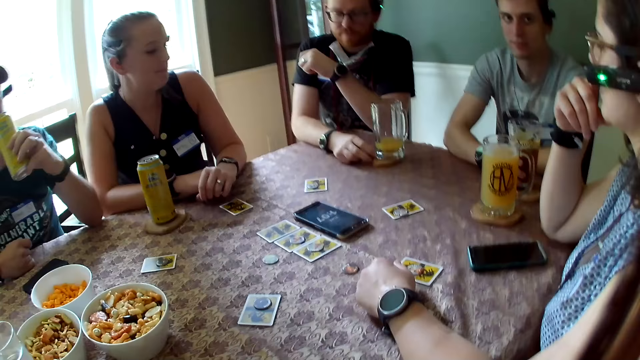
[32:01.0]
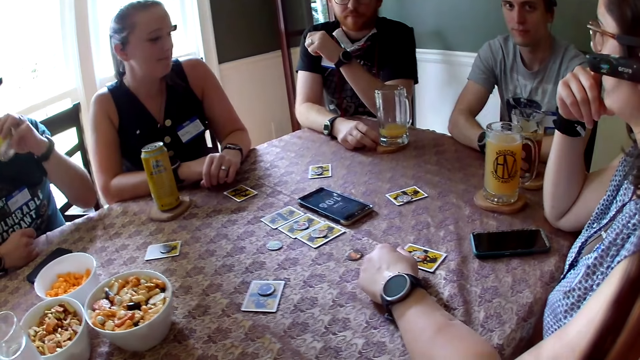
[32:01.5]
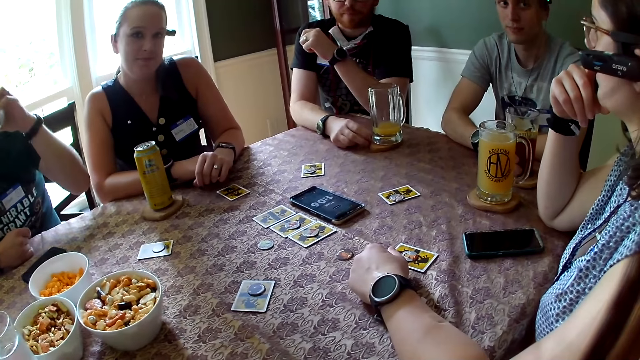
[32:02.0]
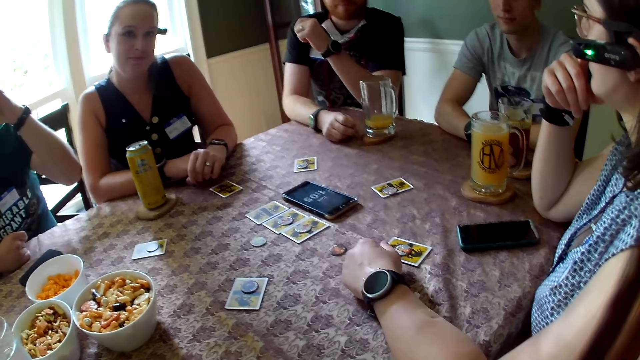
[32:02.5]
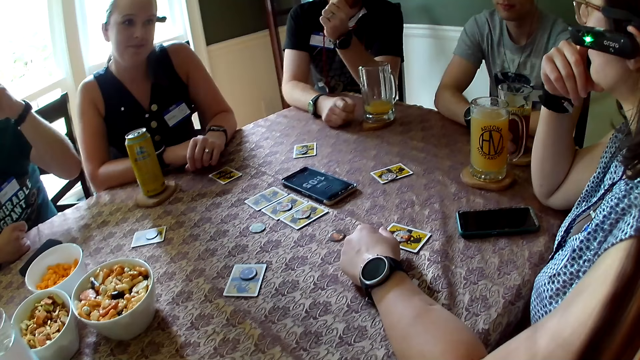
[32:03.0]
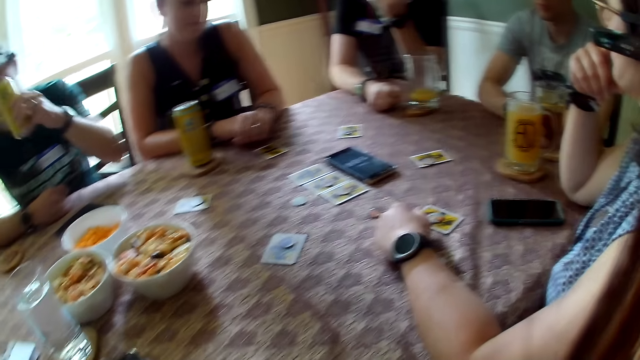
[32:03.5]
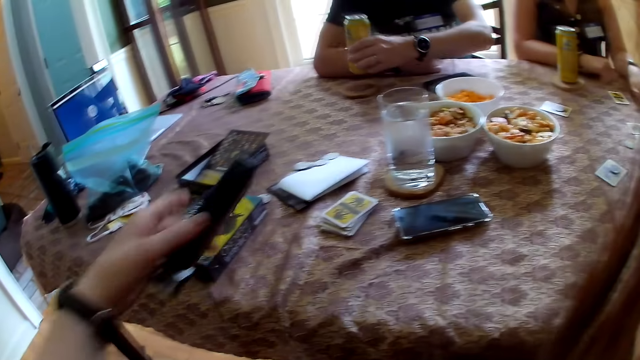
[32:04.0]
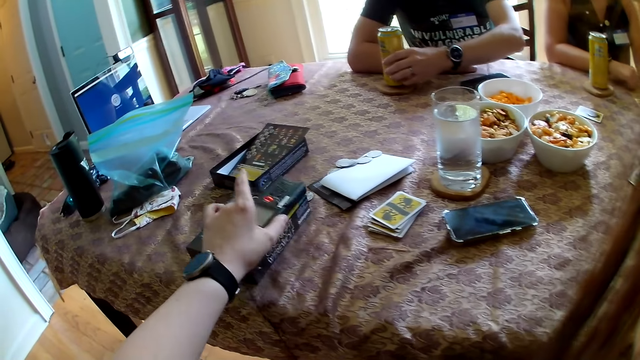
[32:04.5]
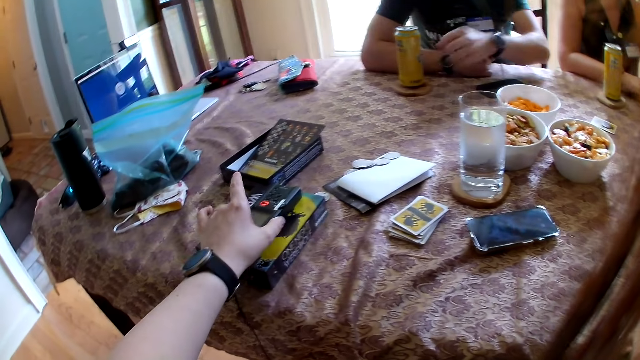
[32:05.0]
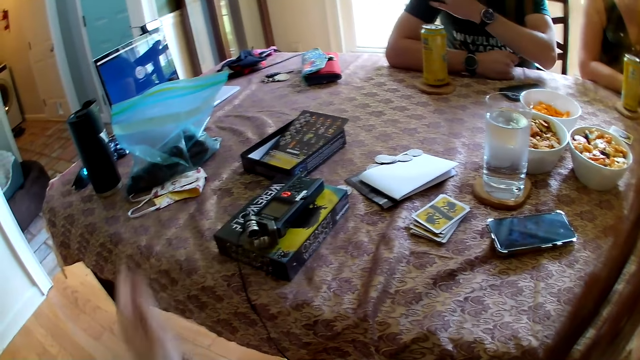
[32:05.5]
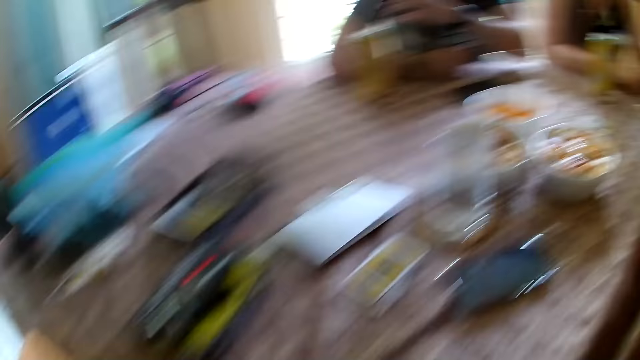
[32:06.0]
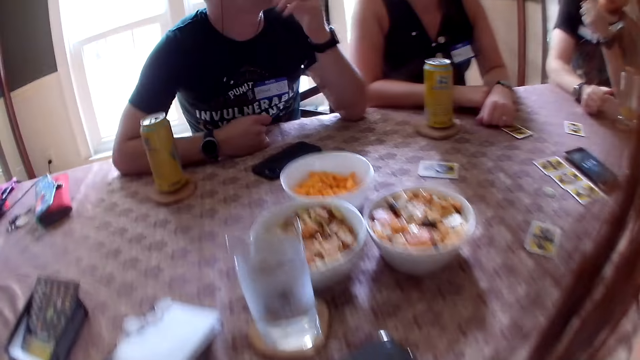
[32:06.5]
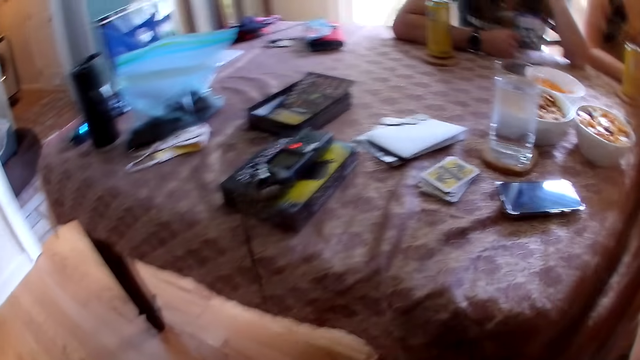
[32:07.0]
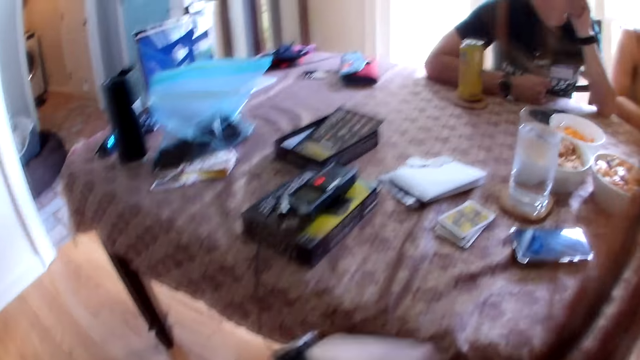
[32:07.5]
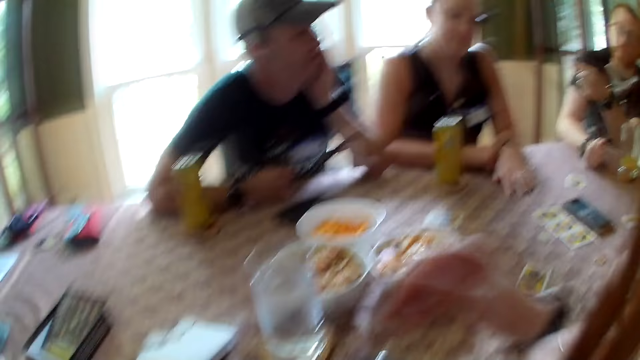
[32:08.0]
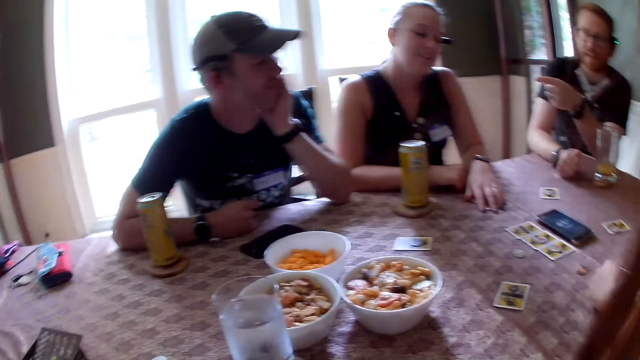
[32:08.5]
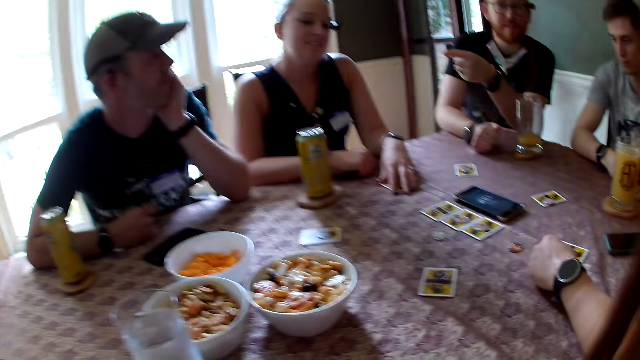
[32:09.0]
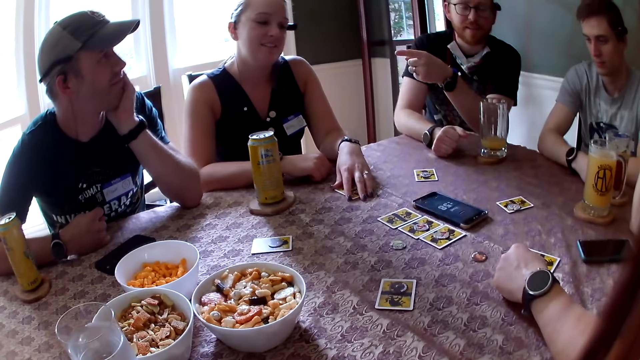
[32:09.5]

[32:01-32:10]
A man drops the glass on the table with his right hand. The camera wearer talks to someone. Another man interacts with everyone. A third man drops the can on the table with his left hand. The camera wearer drops a walkie talkie on a pack of wolf game on the table with her left hand. The third man drops his left hand on the table. A woman touches the card on the table with her left hand. The camera wearer sits on the chair. The second man points his left hand.

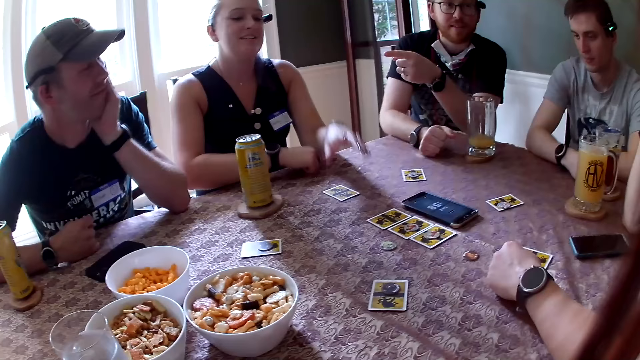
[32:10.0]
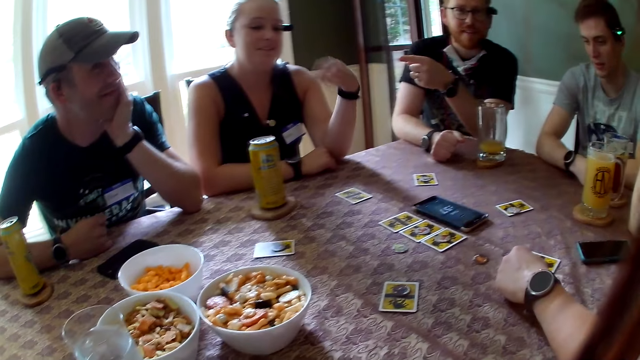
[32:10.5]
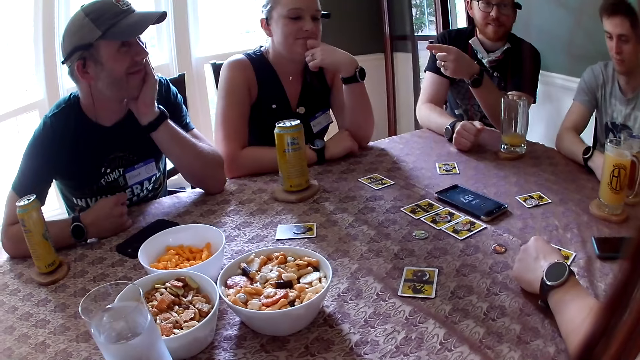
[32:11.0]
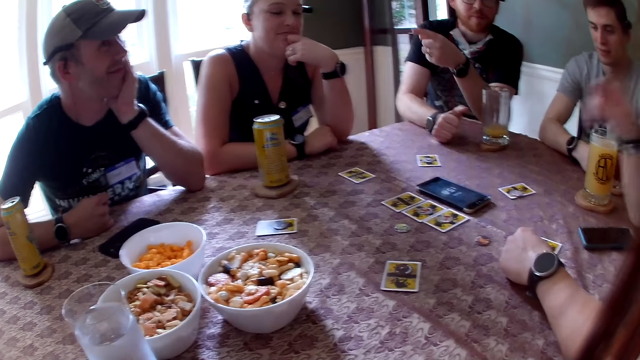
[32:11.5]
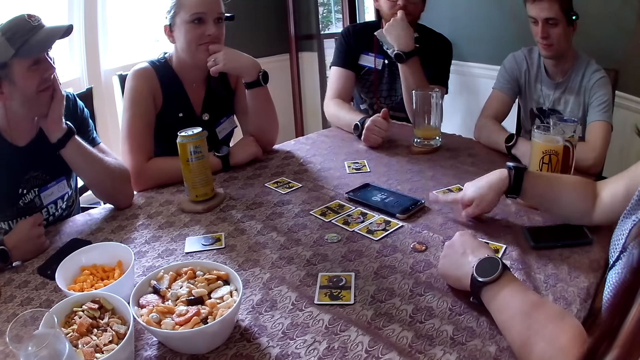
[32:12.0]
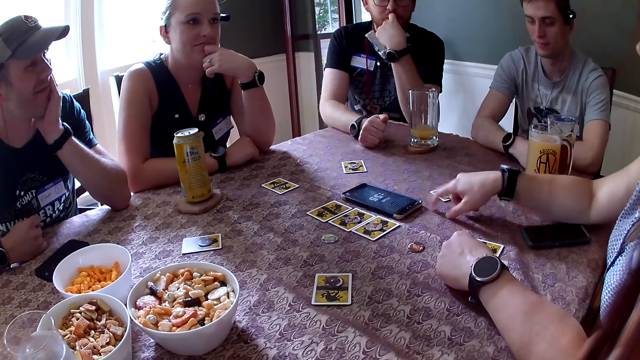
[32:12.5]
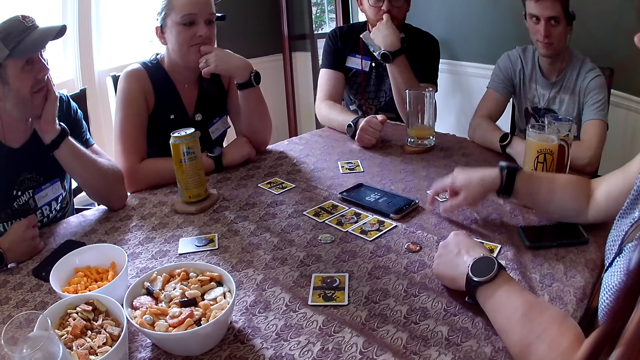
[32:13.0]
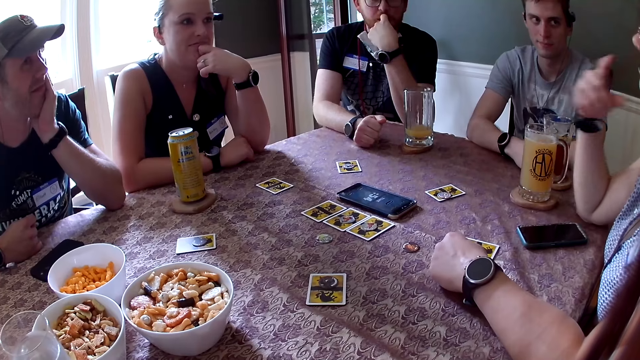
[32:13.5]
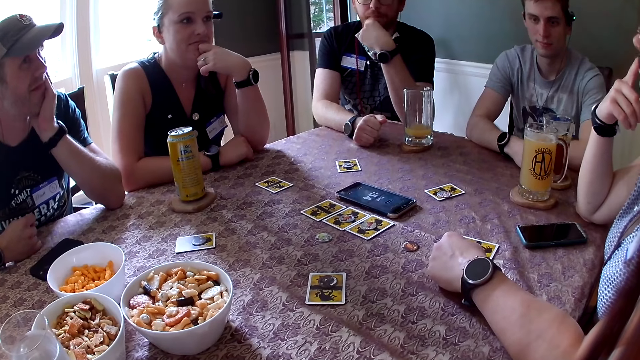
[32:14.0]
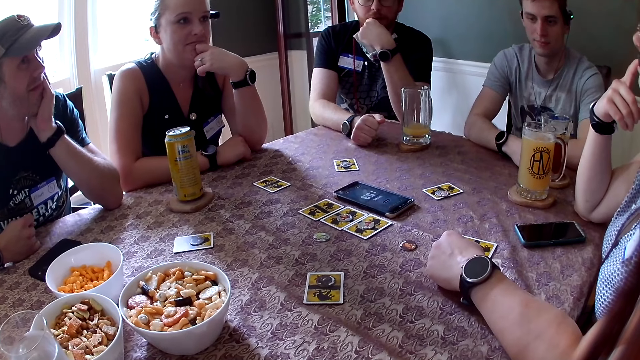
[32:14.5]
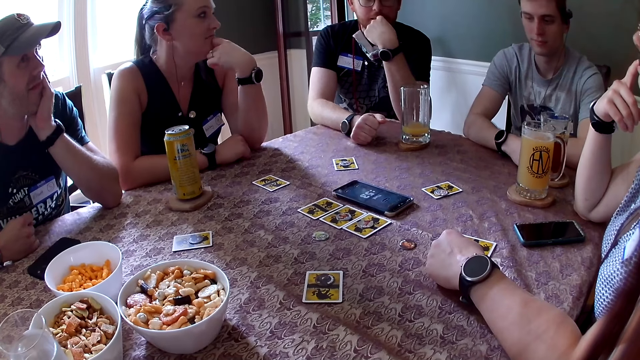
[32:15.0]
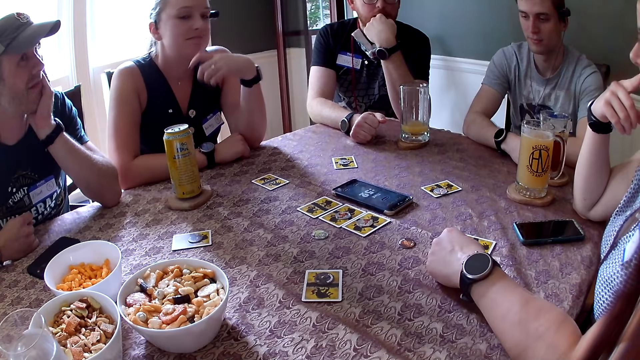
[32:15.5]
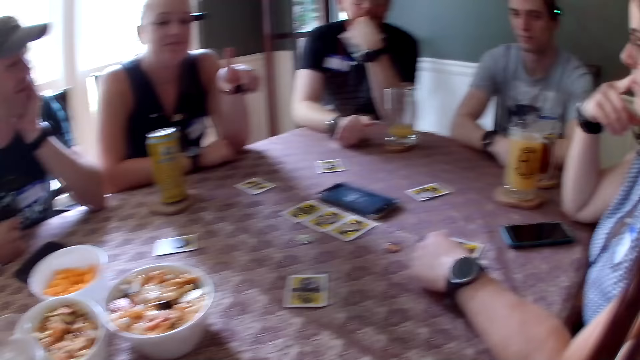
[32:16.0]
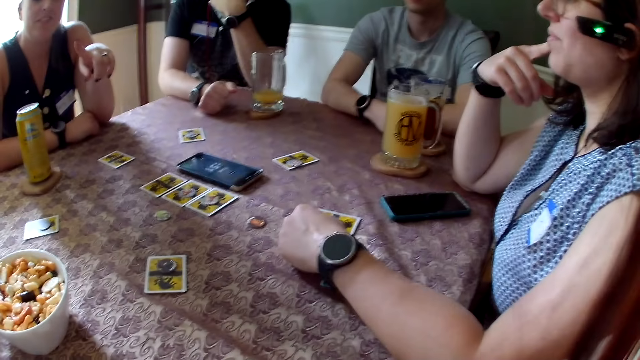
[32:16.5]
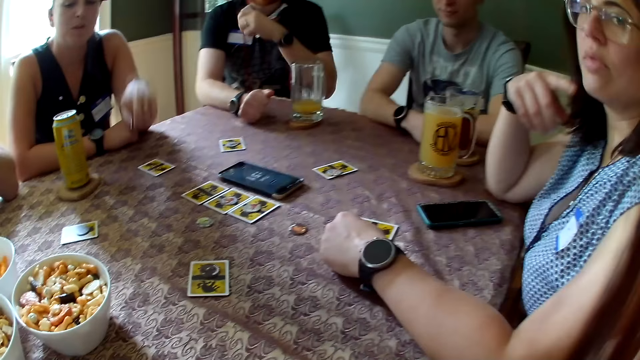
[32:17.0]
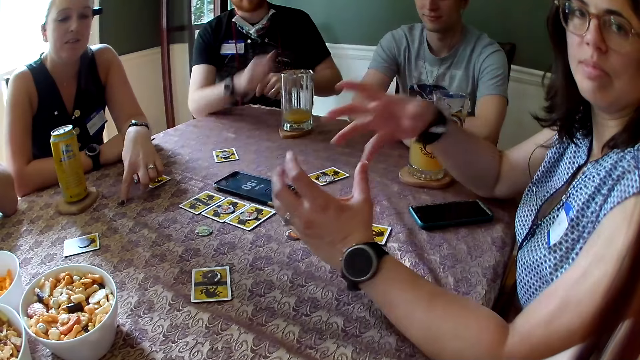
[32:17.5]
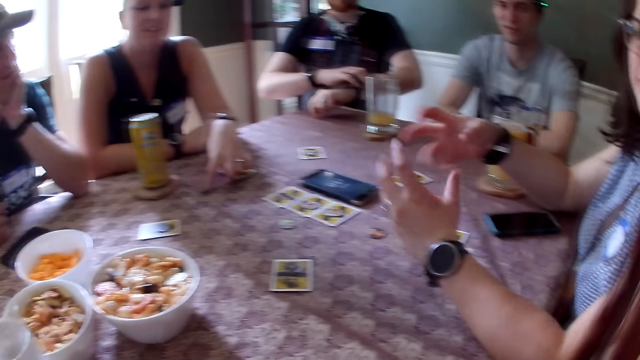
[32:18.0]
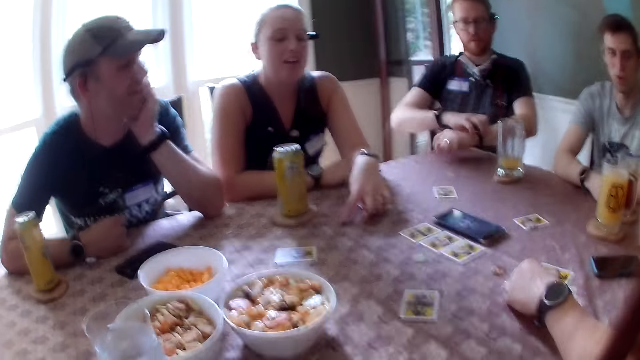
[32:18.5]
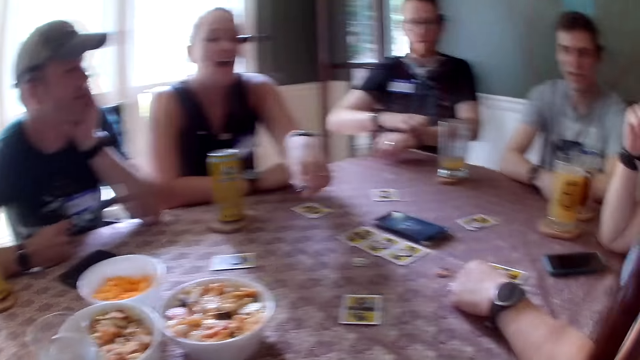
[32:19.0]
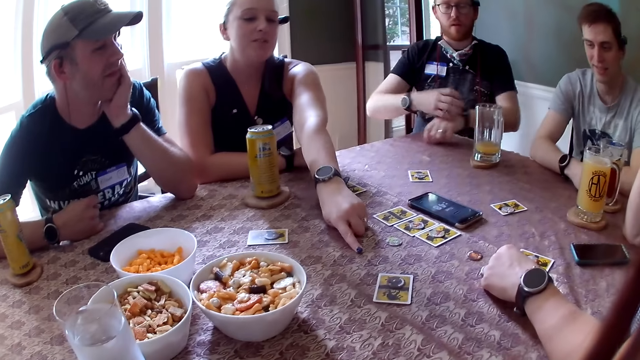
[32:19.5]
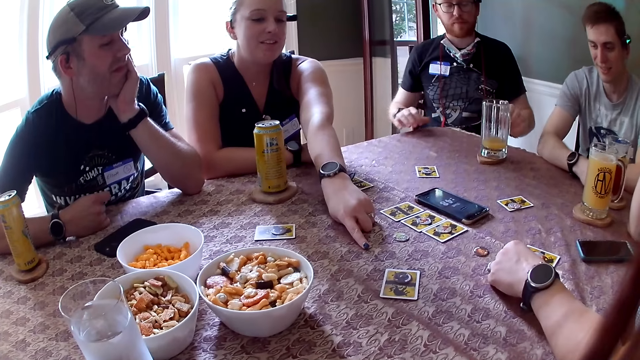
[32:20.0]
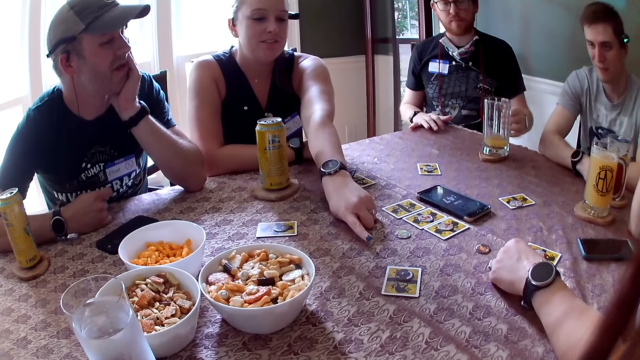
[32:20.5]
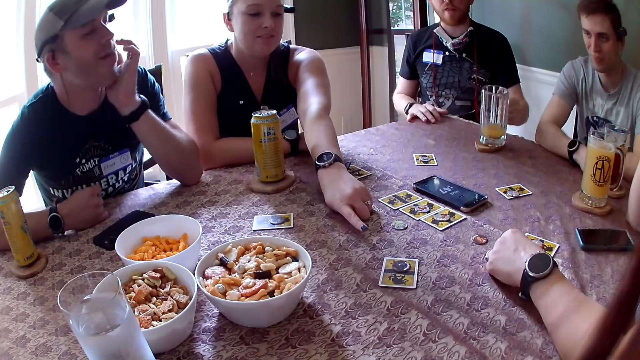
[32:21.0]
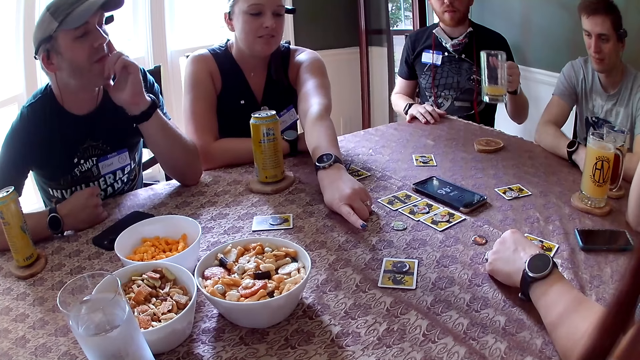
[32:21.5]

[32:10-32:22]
A woman touches her face. Someone talks to someone. Another woman interacts with everyone in the apartment. She beats on the table with her right hand. A man touches his face with his left hand. Someone talks while pointing at the cards. The other woman touches her face with her right hand. The camera wearer interacts with the other woman in the apartment. The other woman interacts with the camera wearer in the apartment. The first woman points her left hand. She interacts with everyone in the apartment. She touches the piece on the table with her left hand. The man adjusts a wristwatch on his left hand with his right hand. Another man interacts with everyone. The other woman drops her left hand on the table. The first woman touches the table with her left hand. Someone talks while pointing at the card. The first man picks up the glass from the table with his left hand. He drops his right hand on the table.
